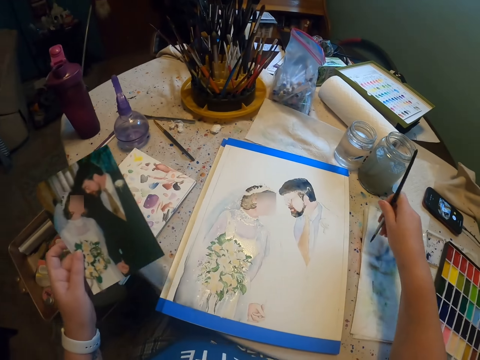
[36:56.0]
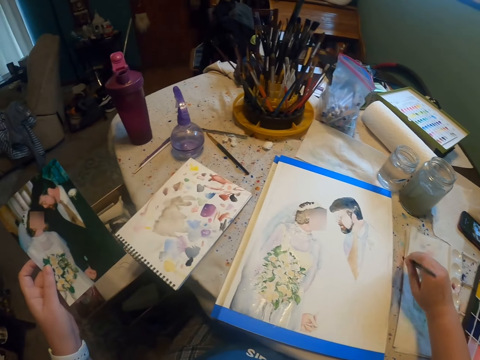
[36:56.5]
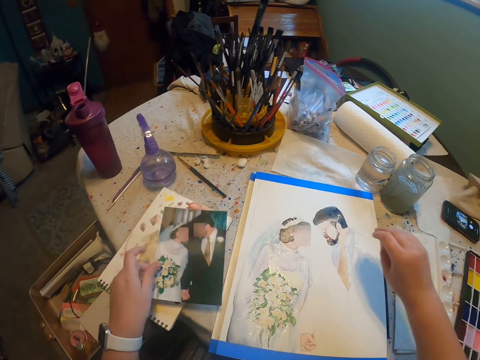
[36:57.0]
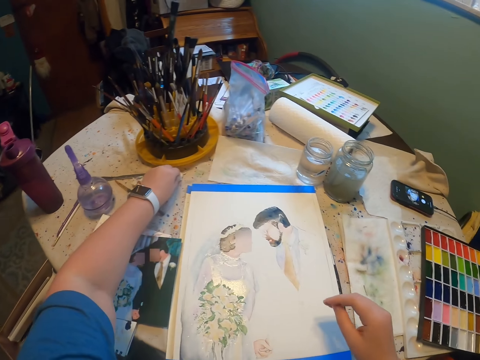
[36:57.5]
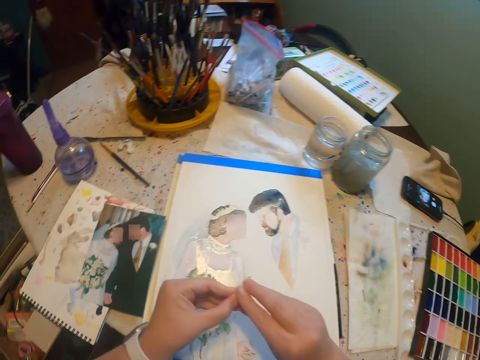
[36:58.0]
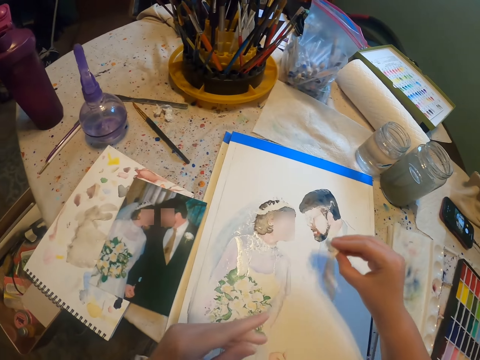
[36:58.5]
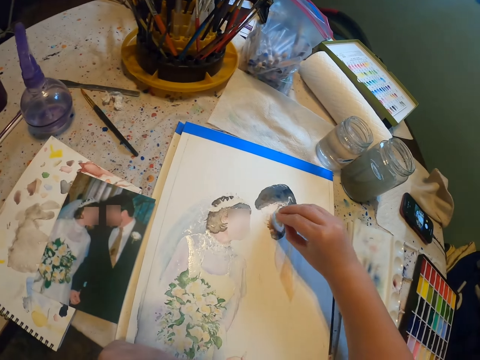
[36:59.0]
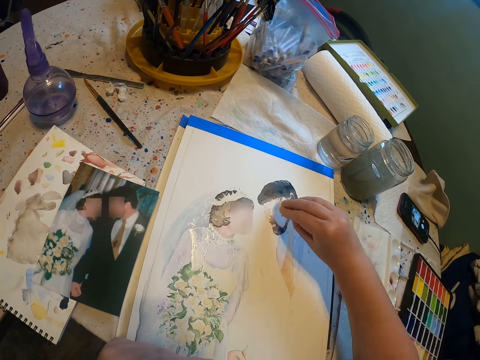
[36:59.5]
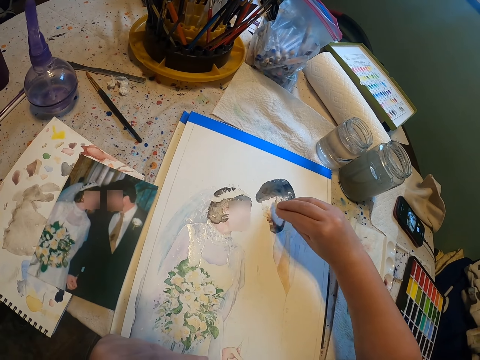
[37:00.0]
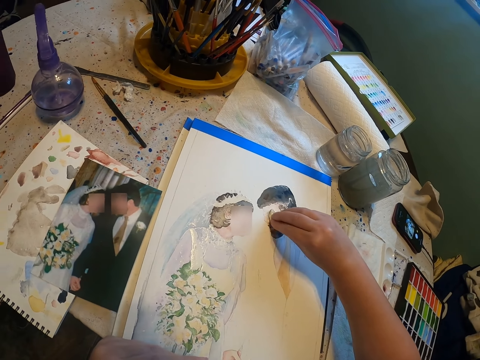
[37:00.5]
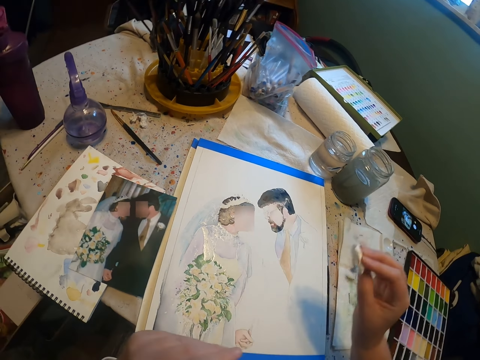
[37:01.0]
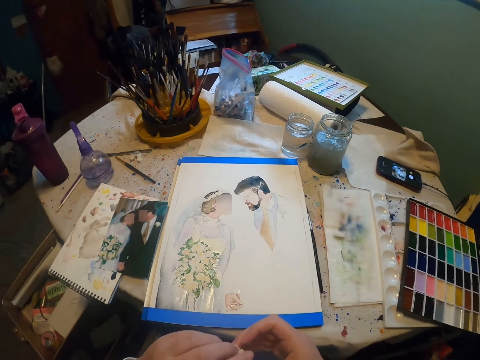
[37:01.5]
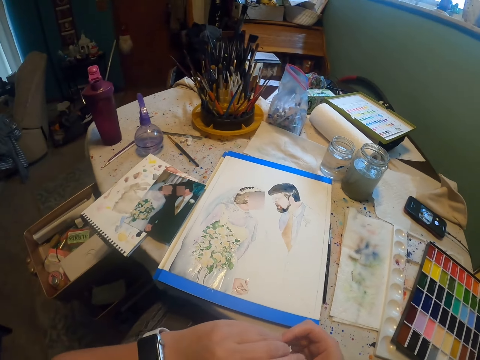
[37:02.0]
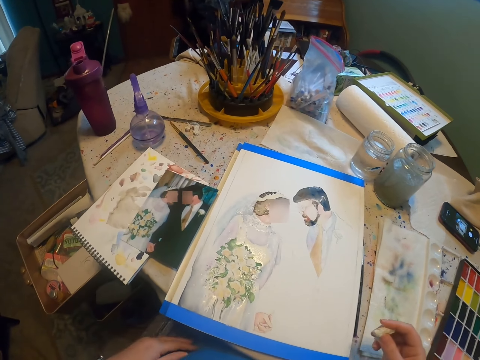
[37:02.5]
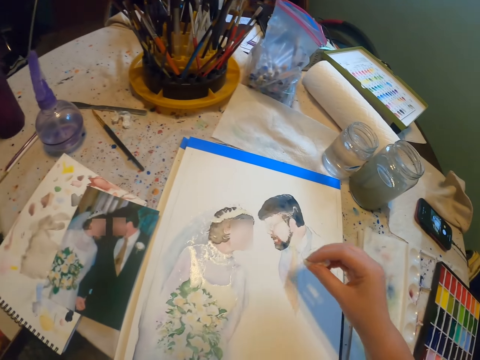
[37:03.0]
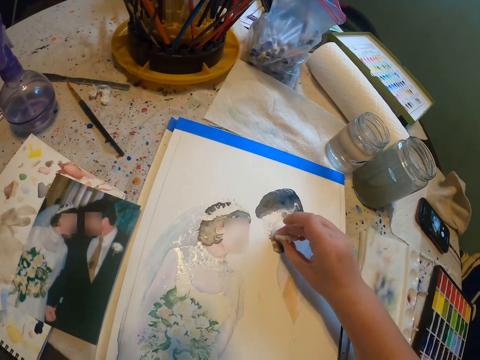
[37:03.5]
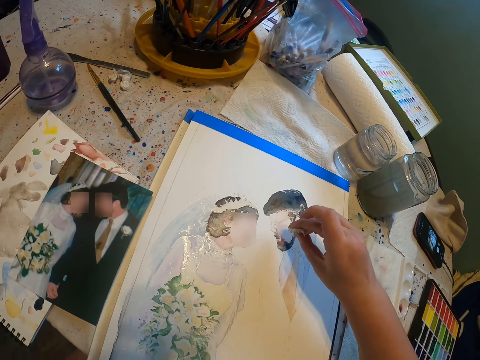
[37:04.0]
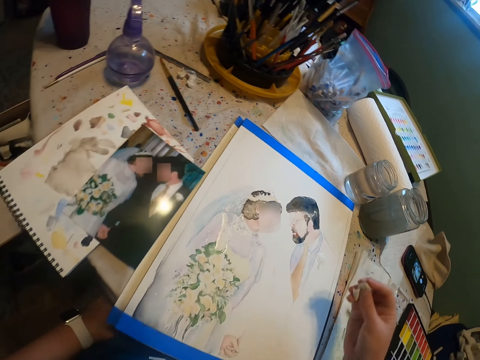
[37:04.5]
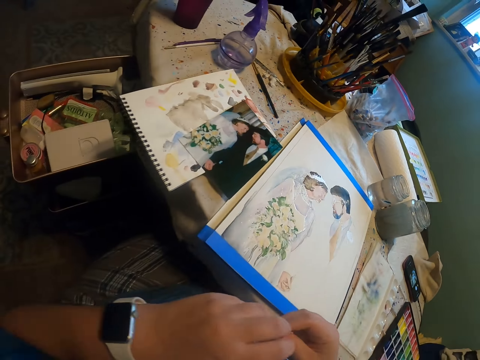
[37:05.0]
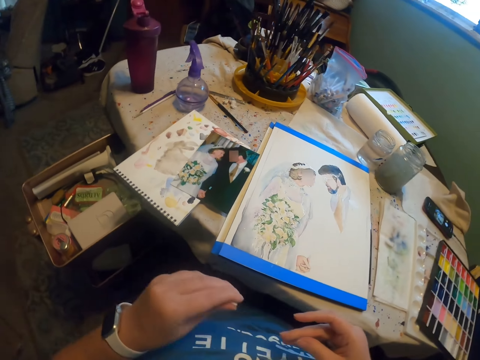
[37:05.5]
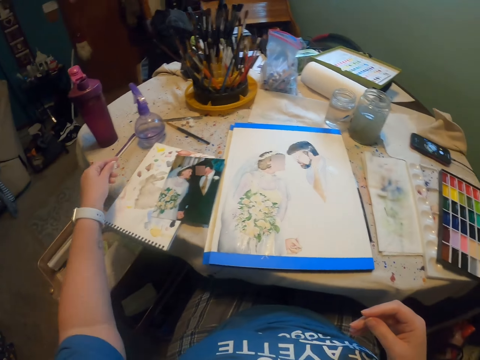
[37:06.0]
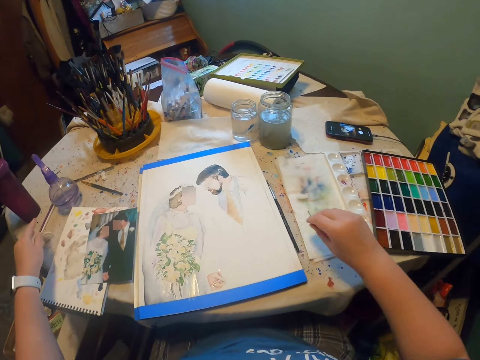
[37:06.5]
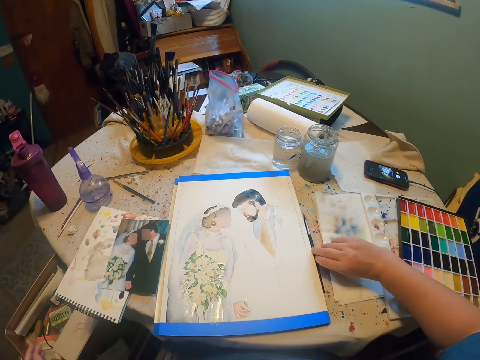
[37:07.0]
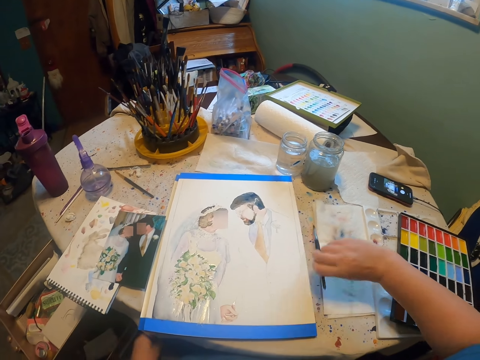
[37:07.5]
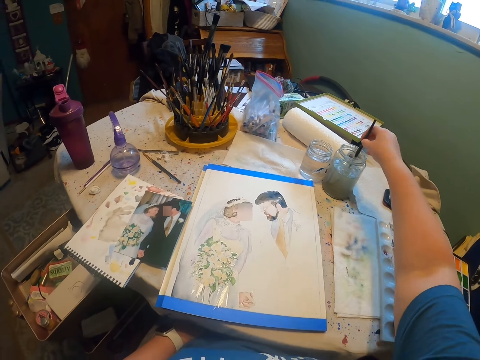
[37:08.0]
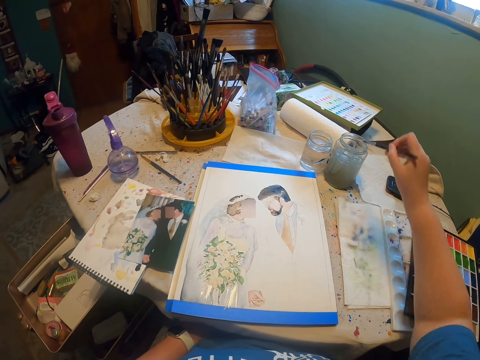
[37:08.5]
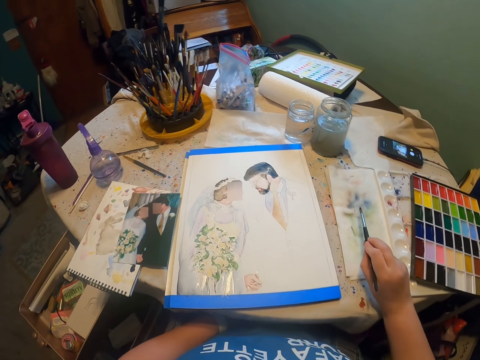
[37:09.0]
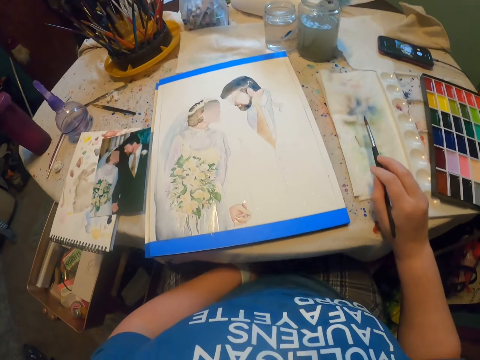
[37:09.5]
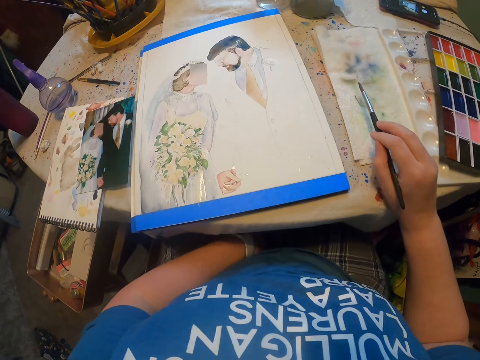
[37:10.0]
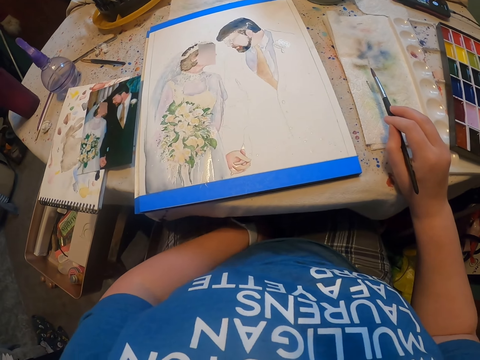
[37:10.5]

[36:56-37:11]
The camera wearer places the picture on a table. He places the paint brush on the table. He picks a paper from the table. He places the paper on his right hand. He wipes the paint with the tissue. He places the paper on the table. He picks a paint brush from the table. He dips the paint brush in the water color.

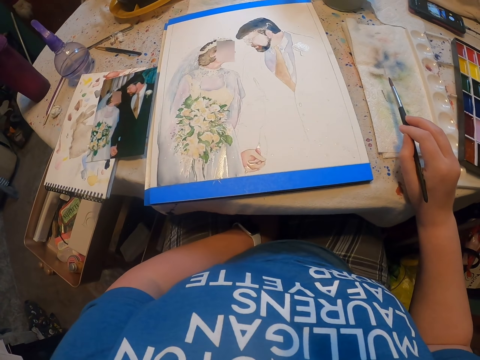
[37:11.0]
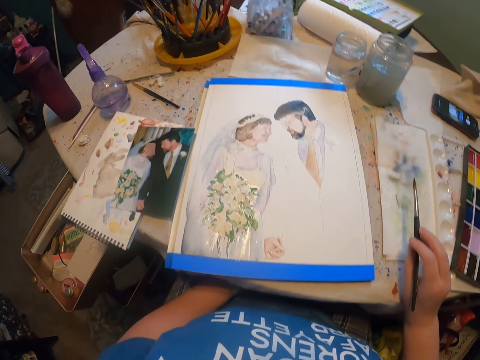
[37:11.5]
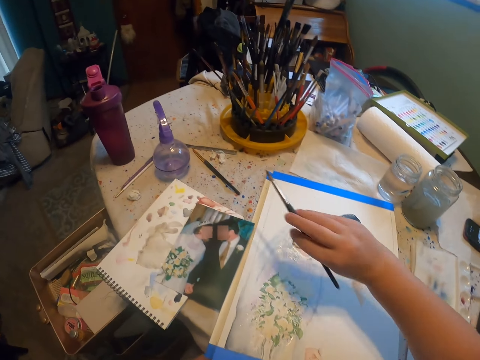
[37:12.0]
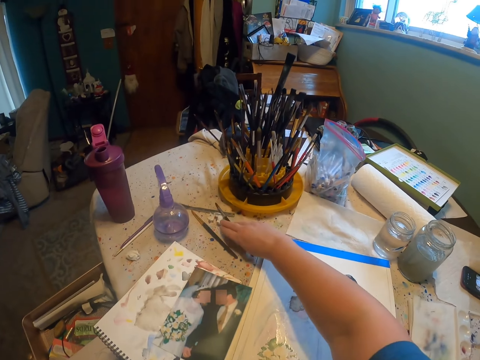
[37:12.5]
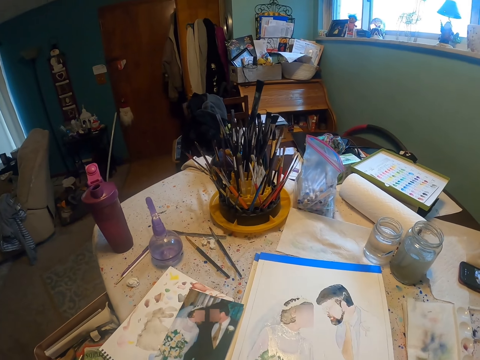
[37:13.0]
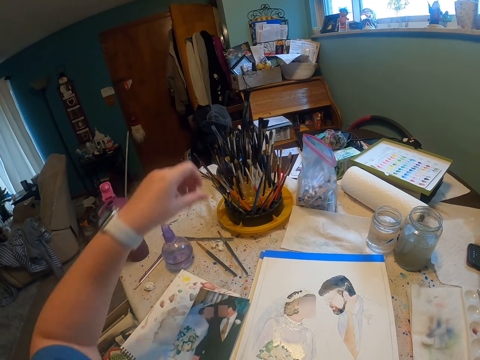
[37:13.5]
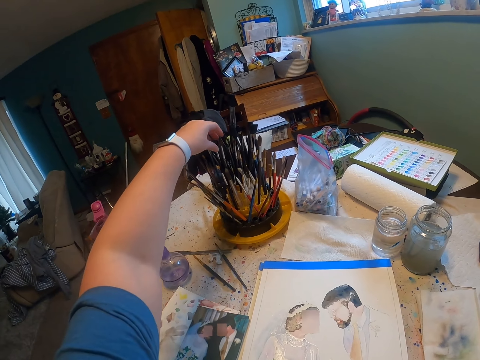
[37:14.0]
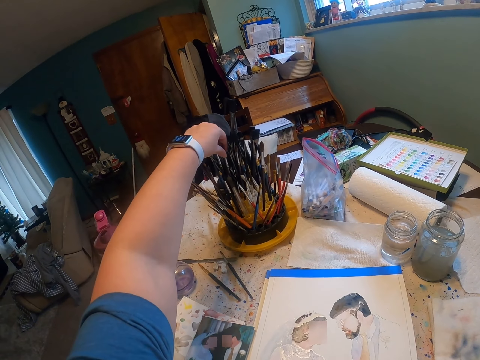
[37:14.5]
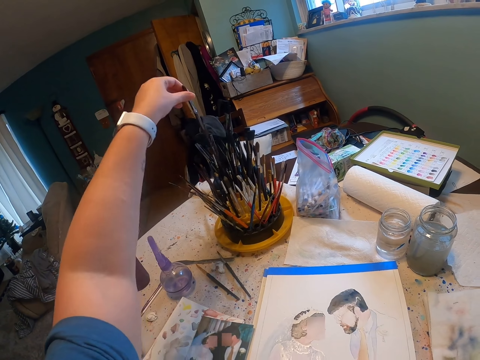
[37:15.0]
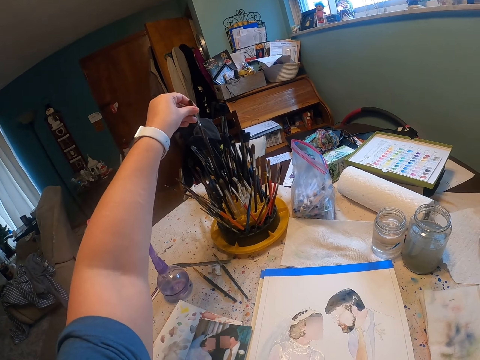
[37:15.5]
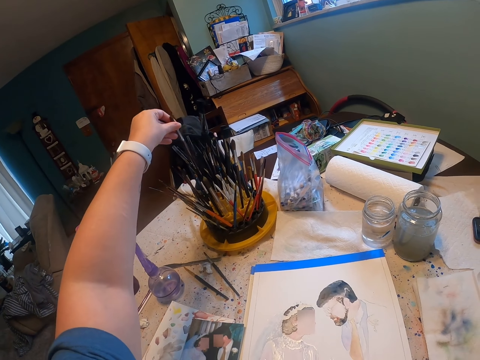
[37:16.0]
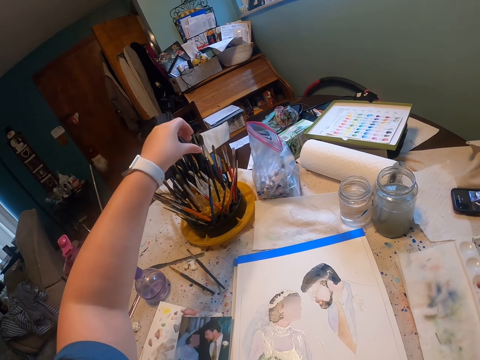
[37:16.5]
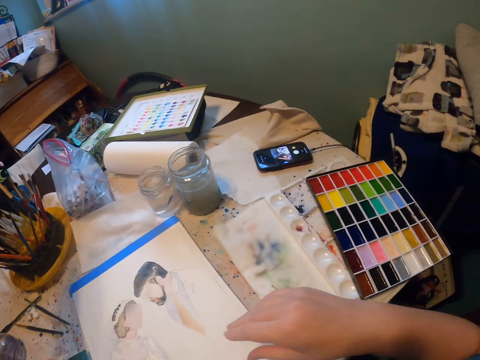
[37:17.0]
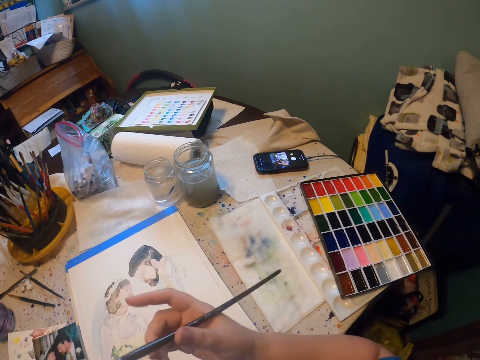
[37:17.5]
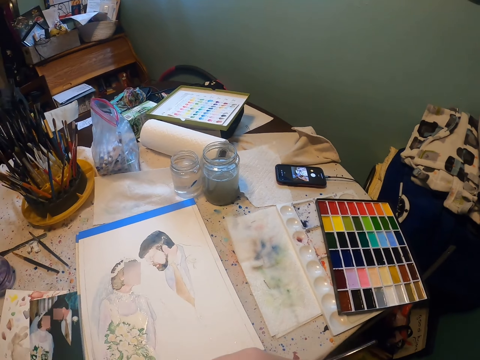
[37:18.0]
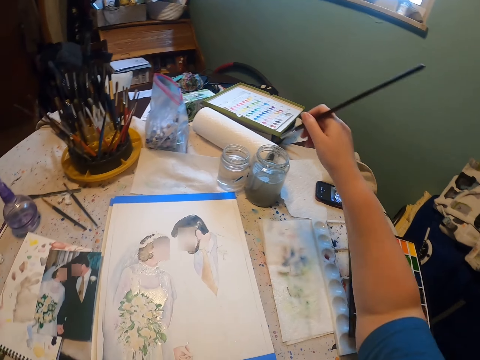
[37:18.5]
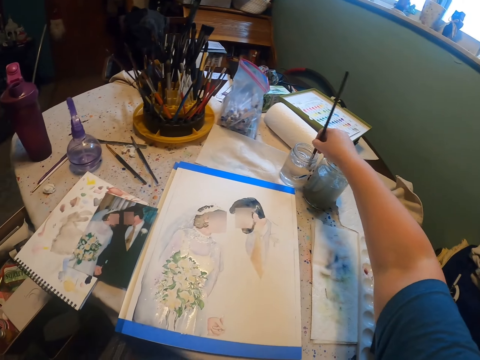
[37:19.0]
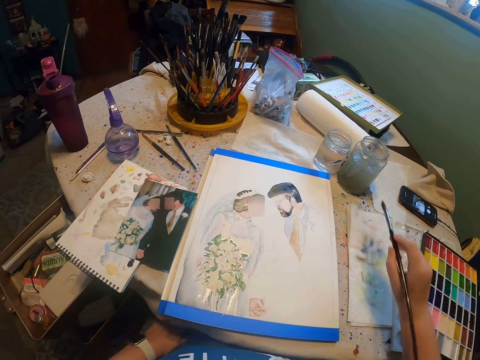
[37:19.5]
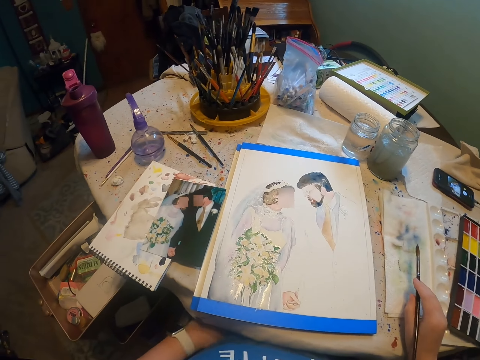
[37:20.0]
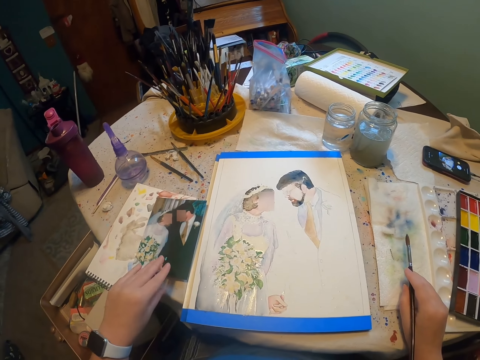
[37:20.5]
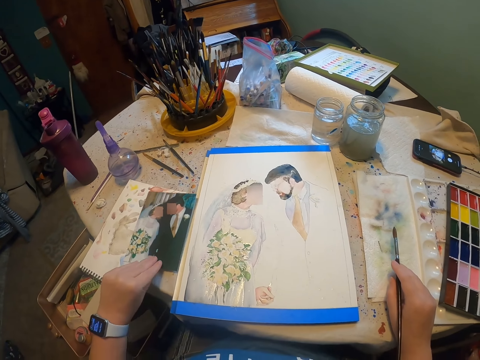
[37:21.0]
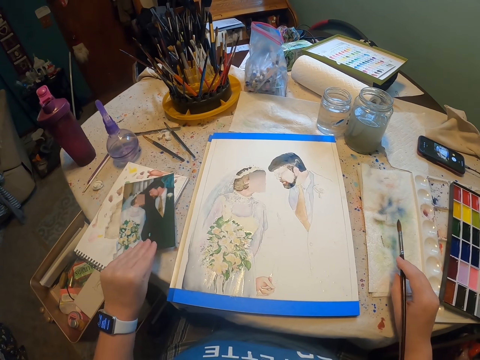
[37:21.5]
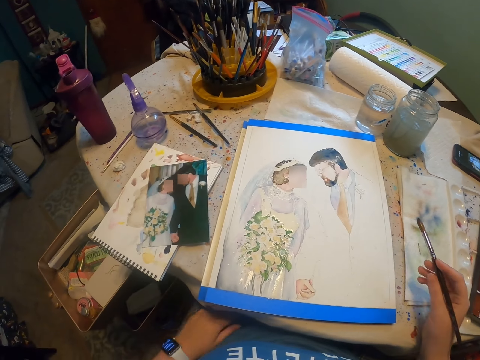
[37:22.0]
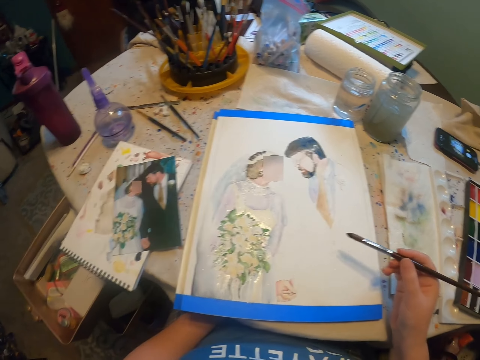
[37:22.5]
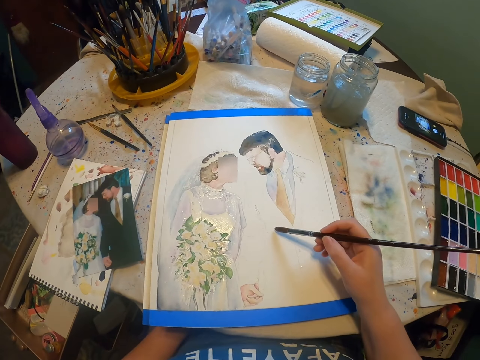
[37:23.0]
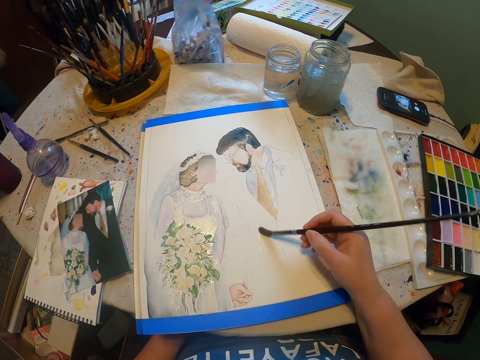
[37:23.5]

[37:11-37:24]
The camera wearer places the paint brush on a table. They lift the paint brush from the paint brush holder. They drop the paint brush on the paint brush holder. They lift the paint brush from the paint brush holder. They dip the paint brush in a water color. They adjust the picture on a book.
